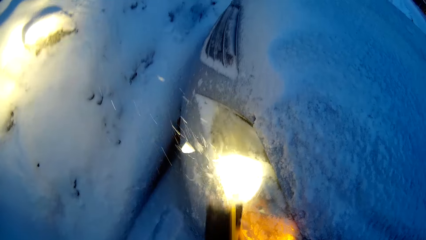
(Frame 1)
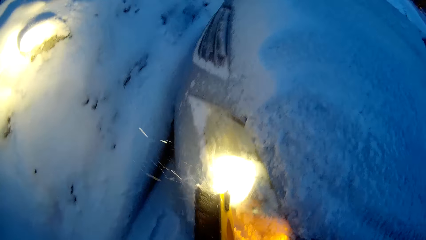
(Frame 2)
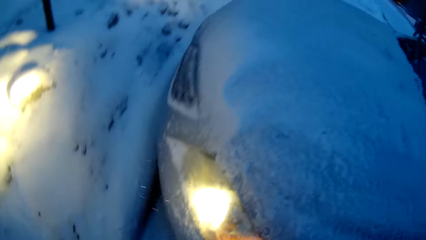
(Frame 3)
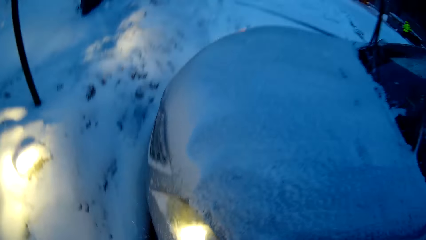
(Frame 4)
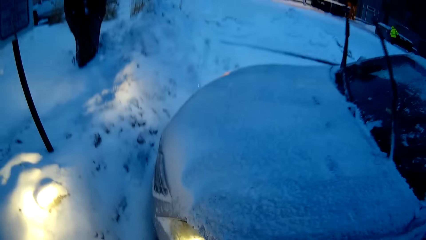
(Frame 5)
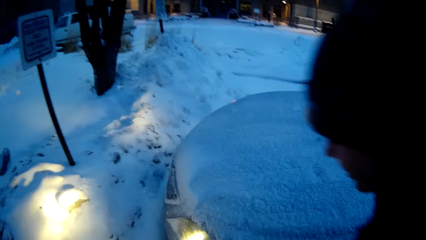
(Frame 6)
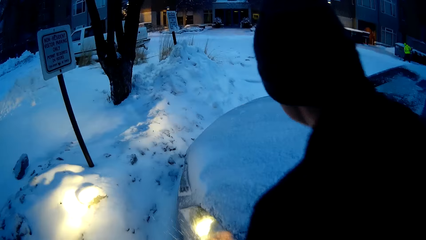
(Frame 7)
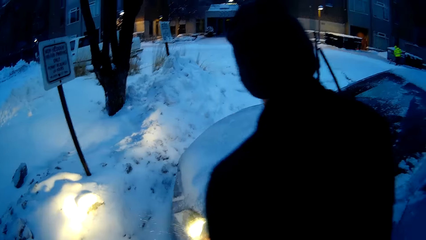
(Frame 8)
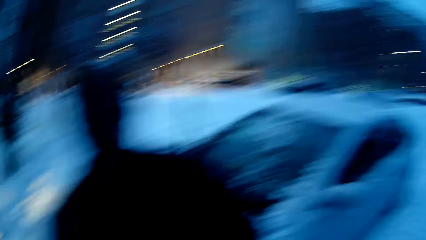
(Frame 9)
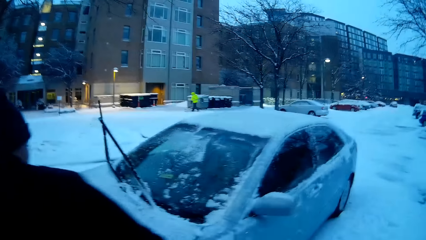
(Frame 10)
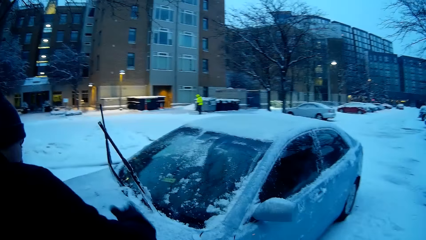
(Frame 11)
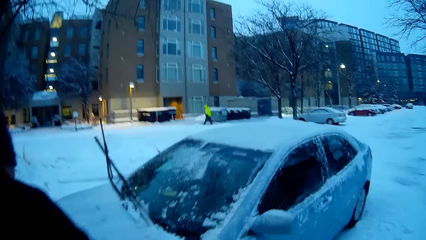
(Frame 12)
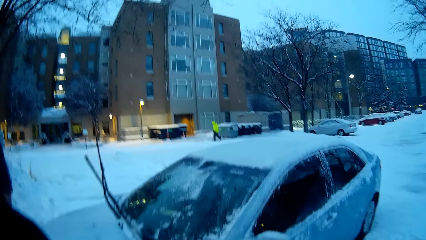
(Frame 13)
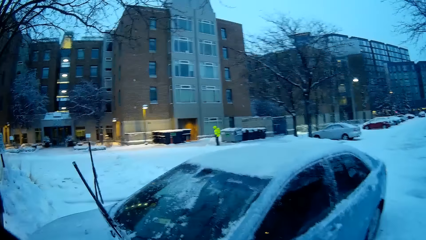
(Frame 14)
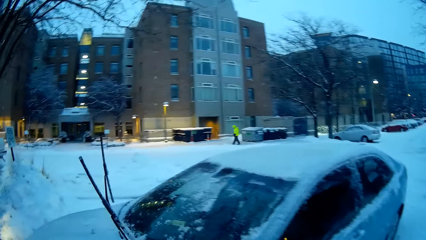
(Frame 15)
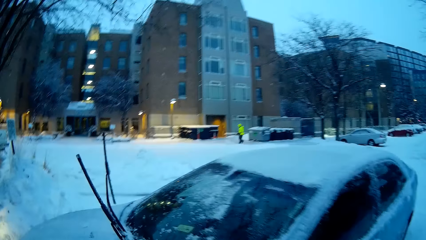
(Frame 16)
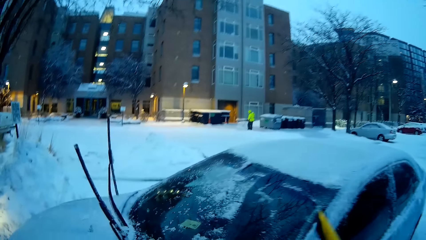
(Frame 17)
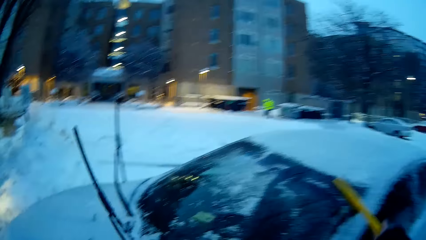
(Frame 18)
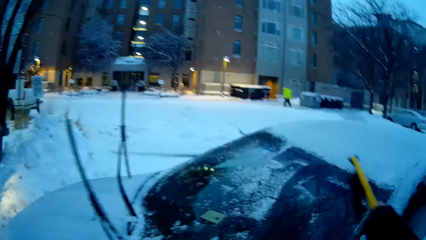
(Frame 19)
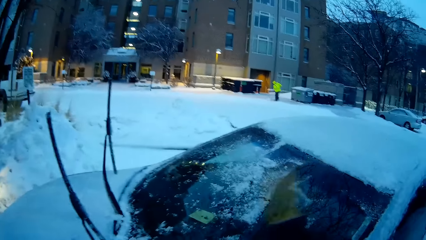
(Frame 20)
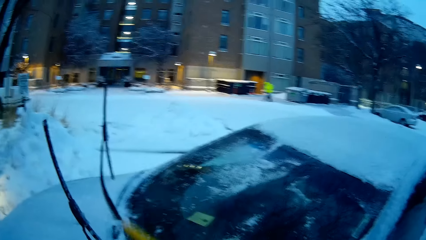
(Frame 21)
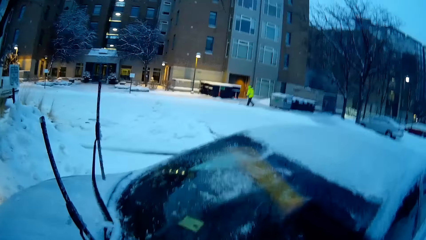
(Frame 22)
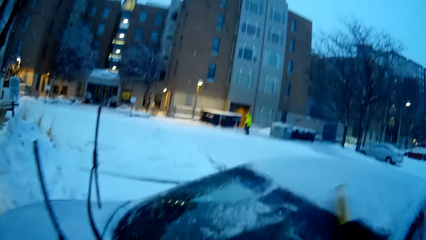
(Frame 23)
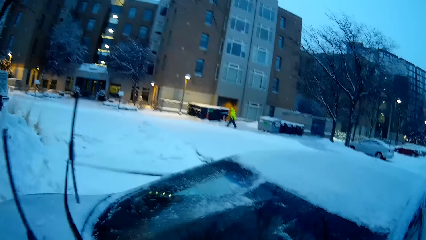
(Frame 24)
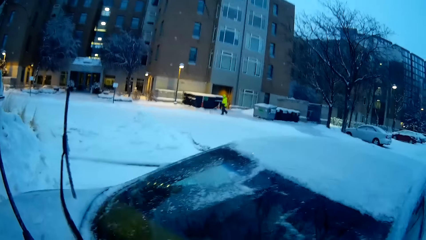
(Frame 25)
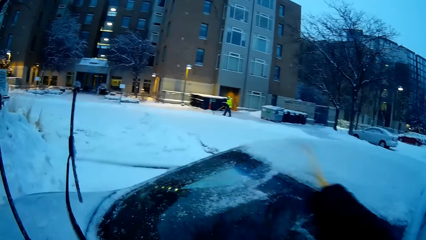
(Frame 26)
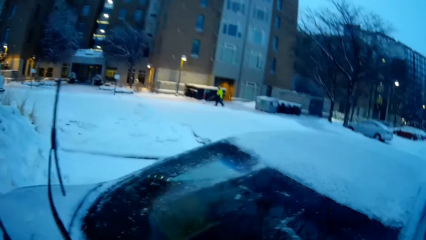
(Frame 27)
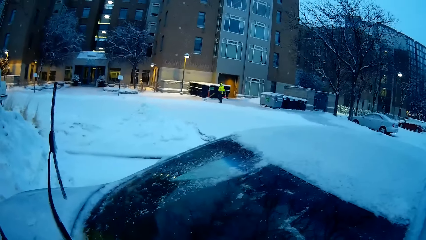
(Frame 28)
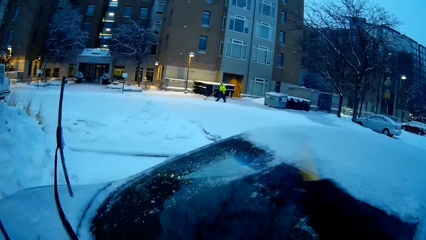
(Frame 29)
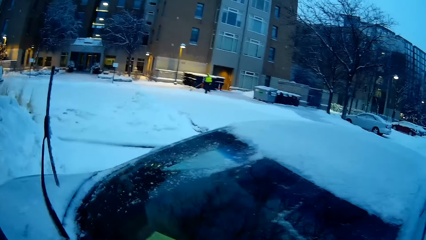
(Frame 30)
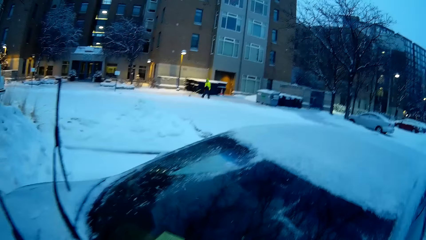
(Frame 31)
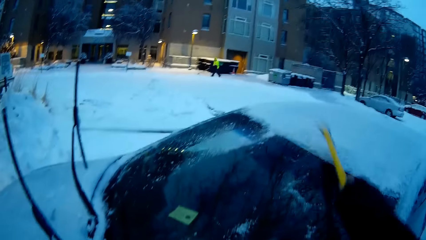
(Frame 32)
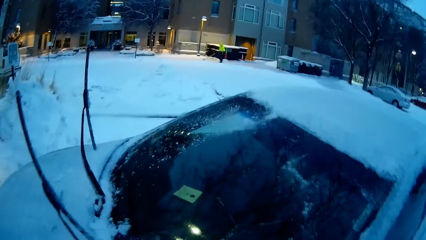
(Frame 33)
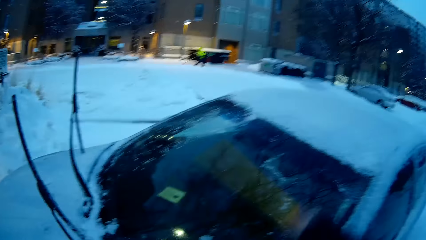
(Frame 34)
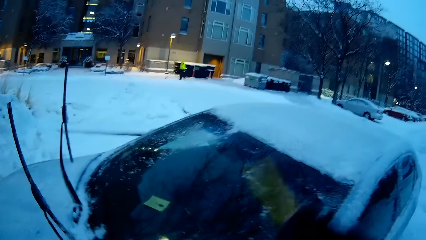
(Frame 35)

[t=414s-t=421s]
A person removes the snow from the car with the snow removal tool.

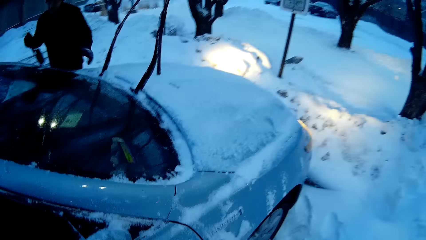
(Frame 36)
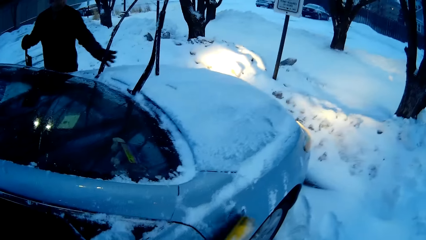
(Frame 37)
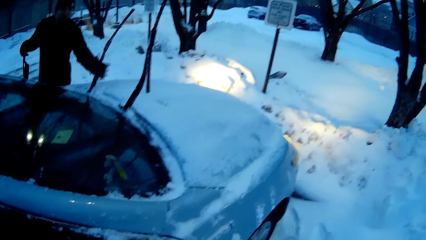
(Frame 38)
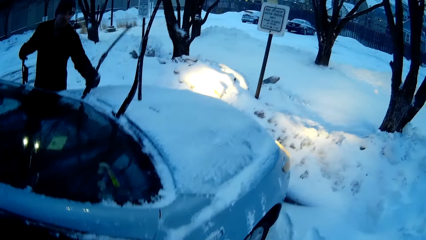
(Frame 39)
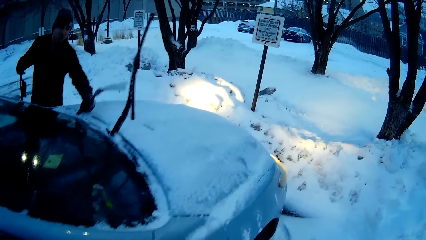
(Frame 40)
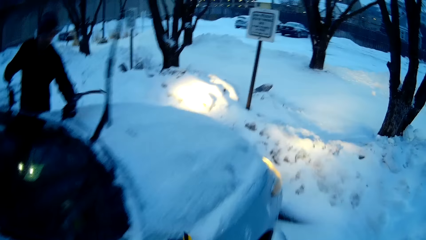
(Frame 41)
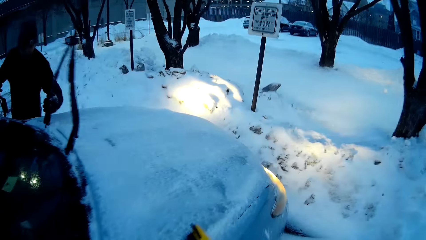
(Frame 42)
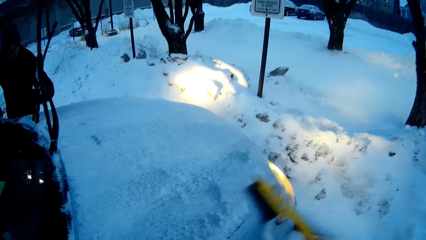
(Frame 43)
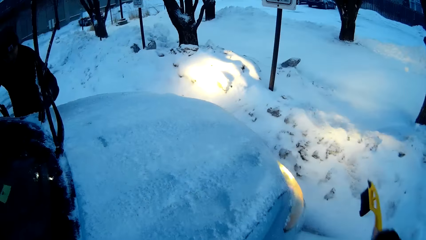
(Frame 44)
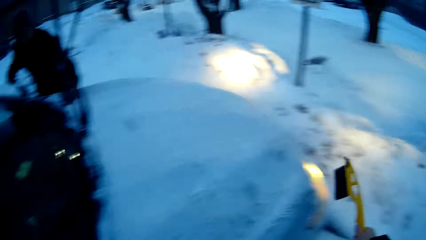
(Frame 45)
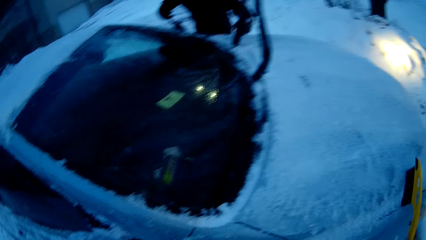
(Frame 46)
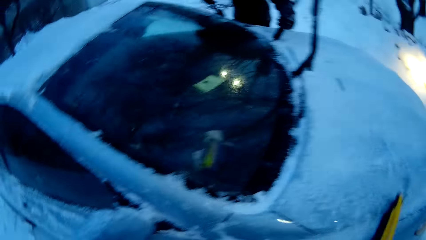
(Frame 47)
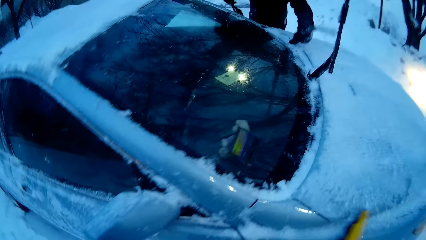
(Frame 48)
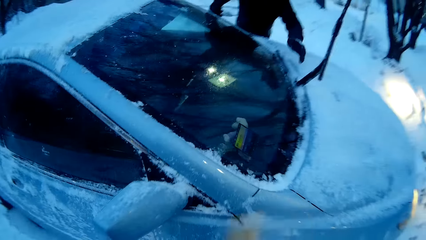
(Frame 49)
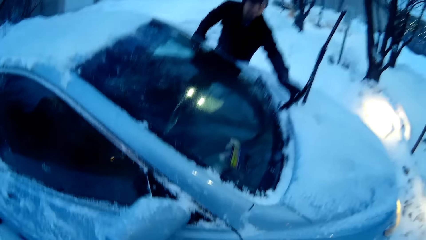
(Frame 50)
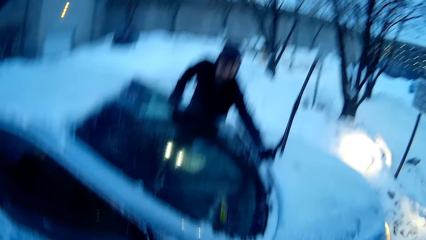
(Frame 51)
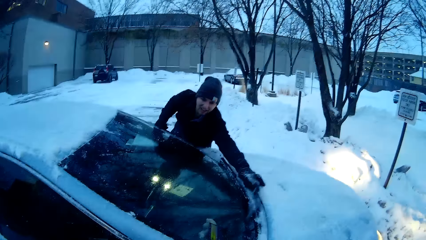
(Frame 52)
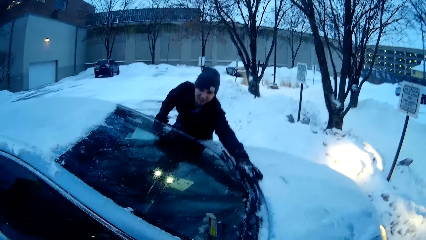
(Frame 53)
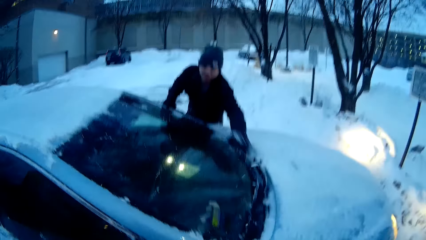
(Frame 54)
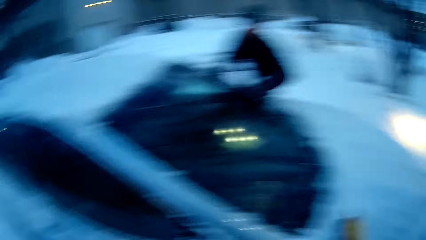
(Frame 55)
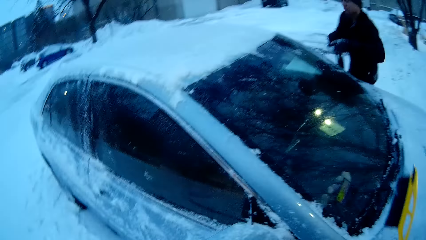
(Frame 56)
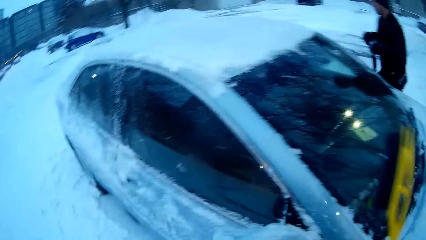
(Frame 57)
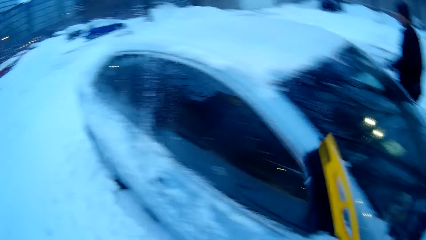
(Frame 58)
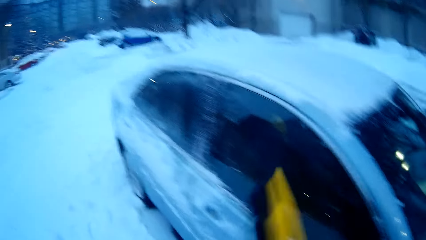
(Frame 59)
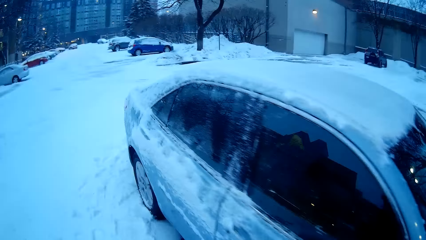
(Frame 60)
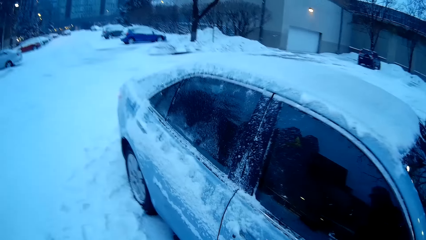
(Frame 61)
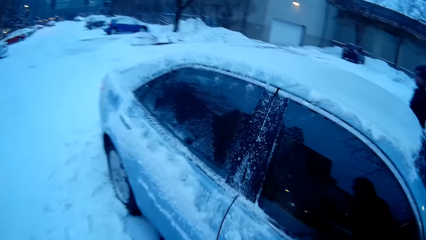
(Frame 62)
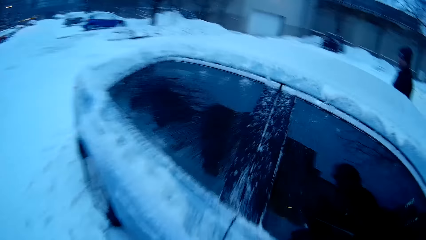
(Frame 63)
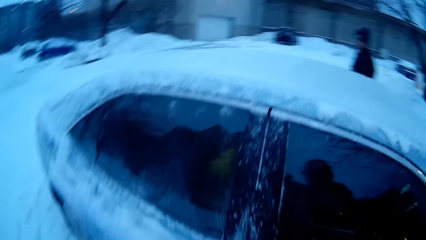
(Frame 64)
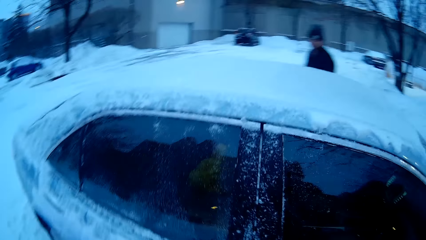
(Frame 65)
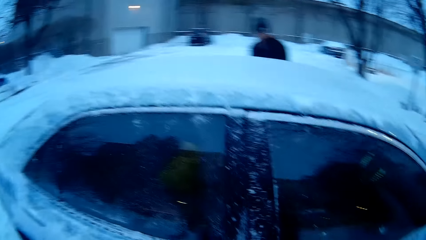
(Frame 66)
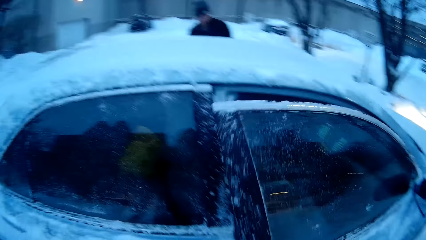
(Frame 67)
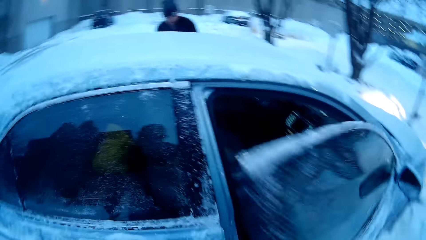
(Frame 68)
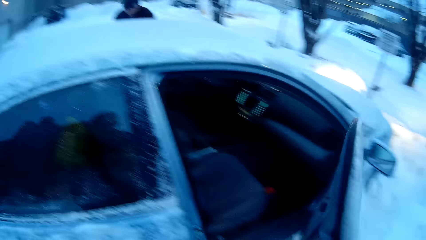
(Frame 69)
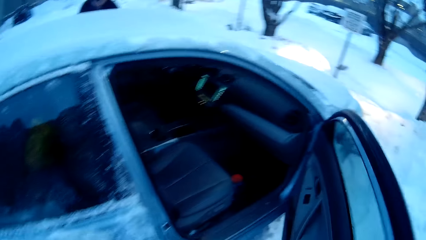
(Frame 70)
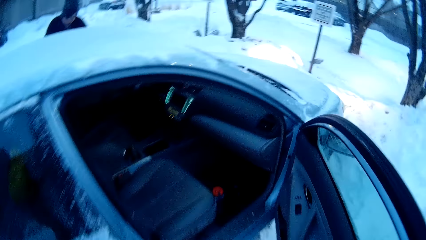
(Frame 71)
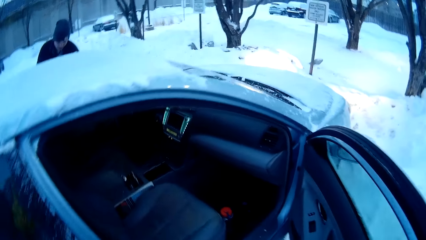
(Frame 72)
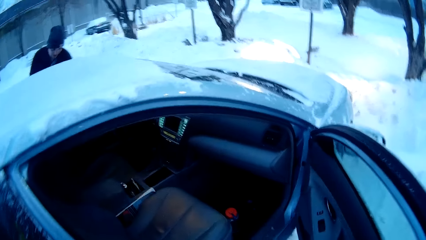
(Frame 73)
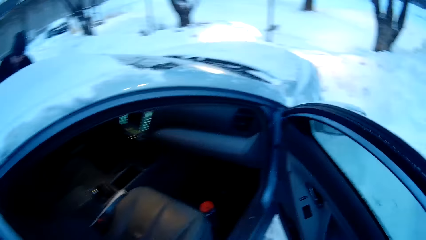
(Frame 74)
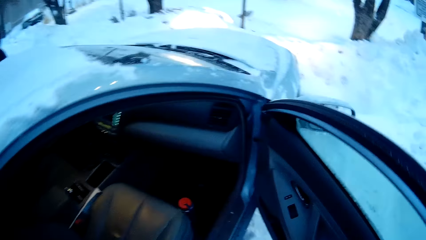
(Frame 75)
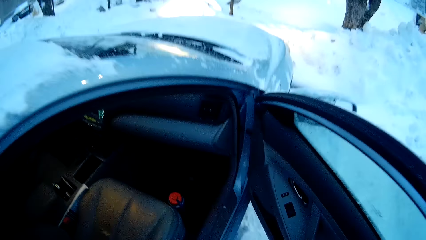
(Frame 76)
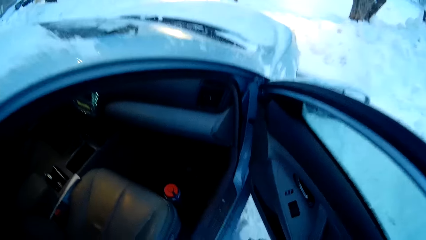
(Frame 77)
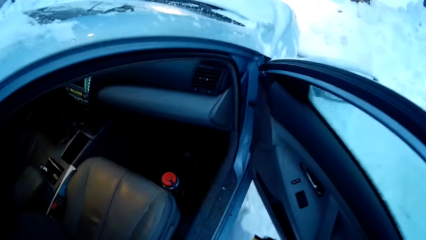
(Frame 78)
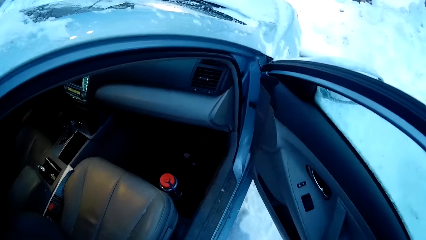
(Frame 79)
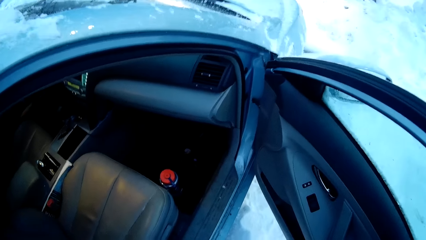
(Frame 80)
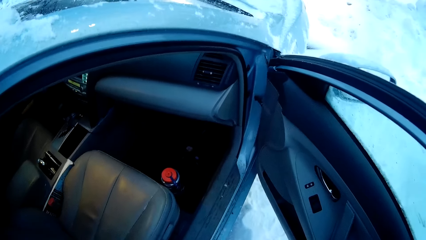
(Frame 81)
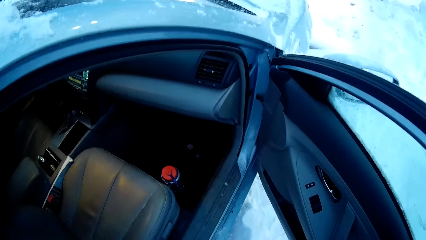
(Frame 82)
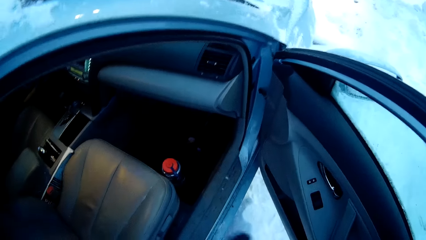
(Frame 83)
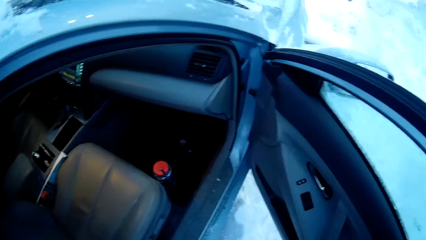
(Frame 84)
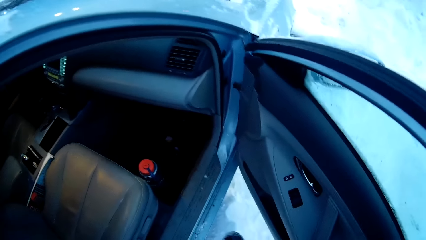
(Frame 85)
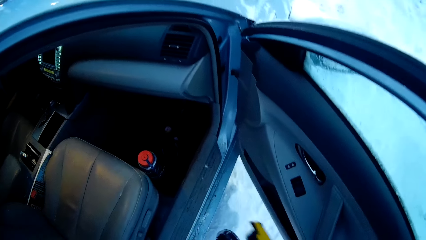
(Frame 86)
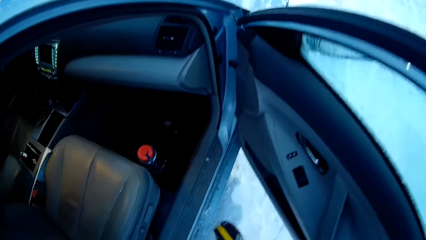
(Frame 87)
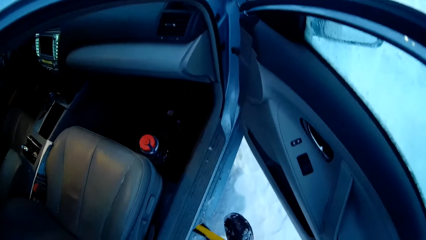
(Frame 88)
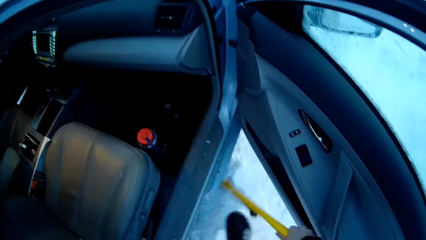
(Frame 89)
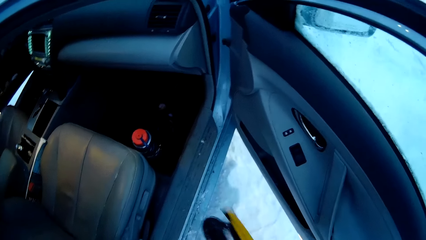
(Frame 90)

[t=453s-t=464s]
A man adjusts the wiper. The man flips the car wipers. The camera wearer opens the car door. He brushes the snow off his left shoe with the snow brush.
